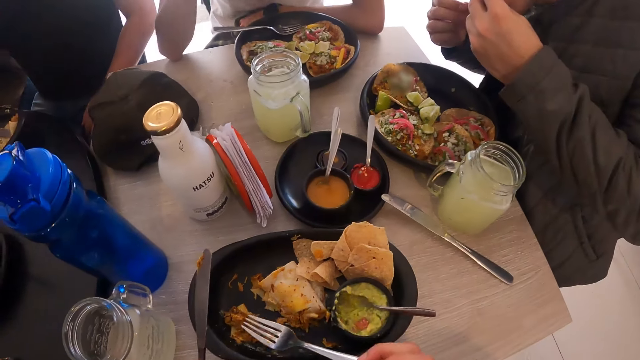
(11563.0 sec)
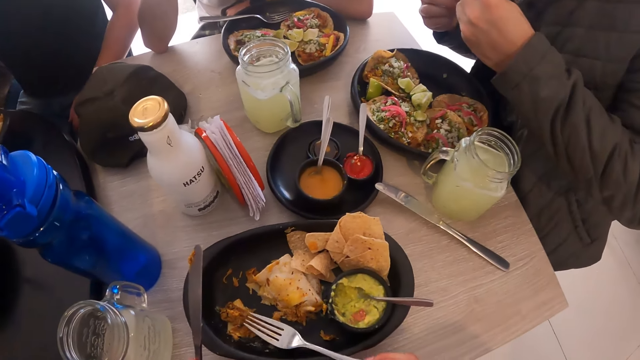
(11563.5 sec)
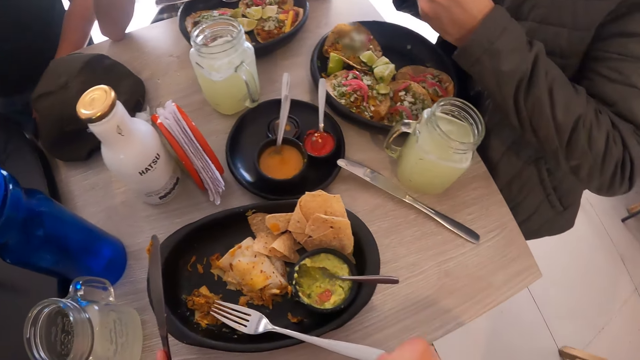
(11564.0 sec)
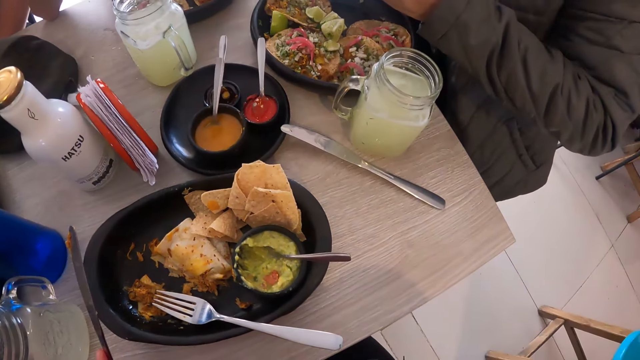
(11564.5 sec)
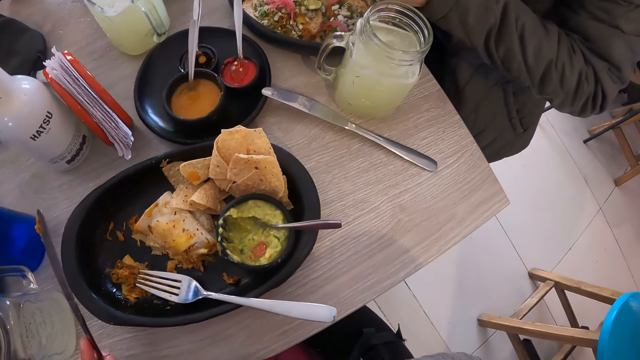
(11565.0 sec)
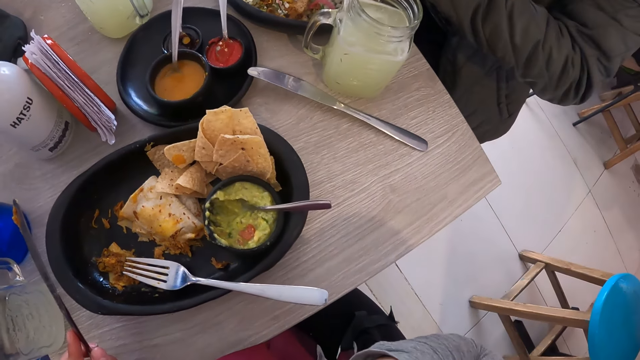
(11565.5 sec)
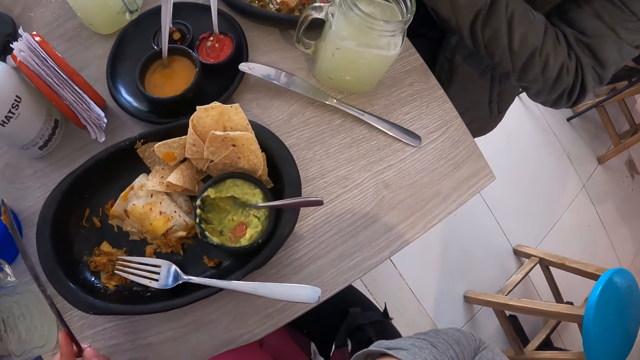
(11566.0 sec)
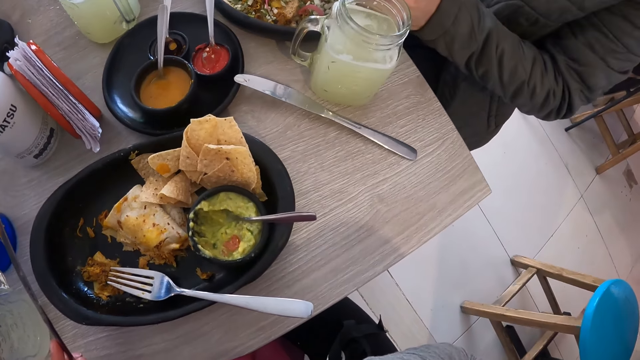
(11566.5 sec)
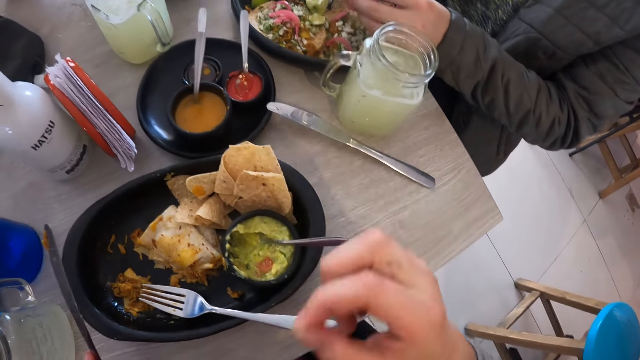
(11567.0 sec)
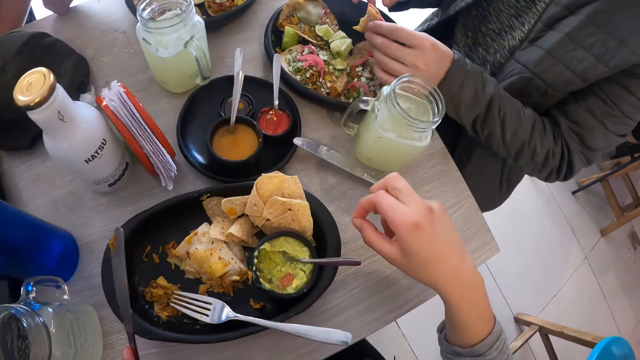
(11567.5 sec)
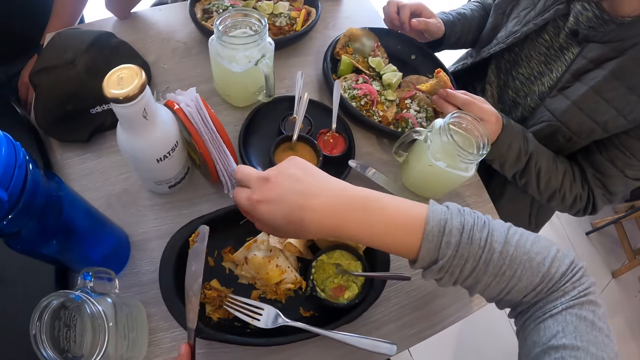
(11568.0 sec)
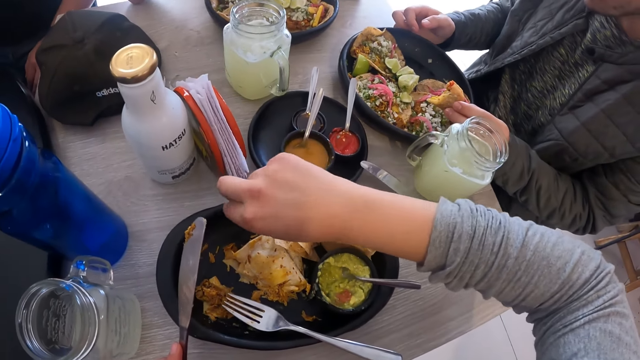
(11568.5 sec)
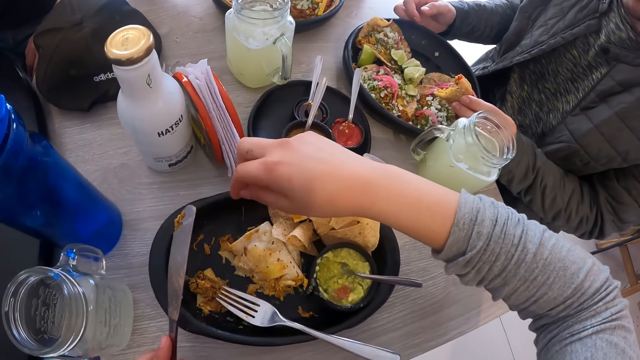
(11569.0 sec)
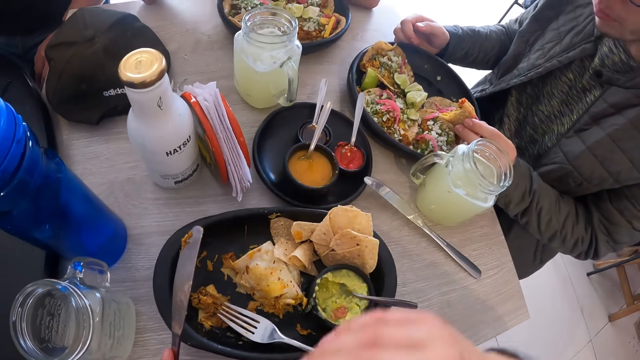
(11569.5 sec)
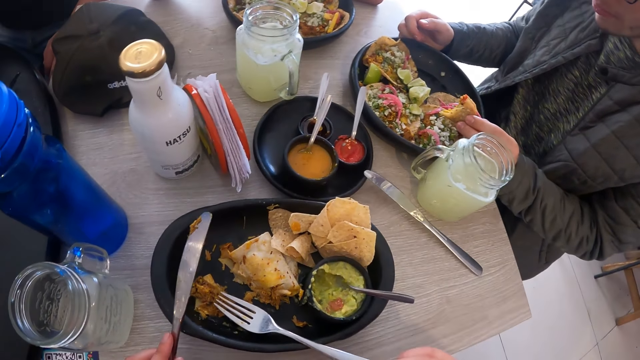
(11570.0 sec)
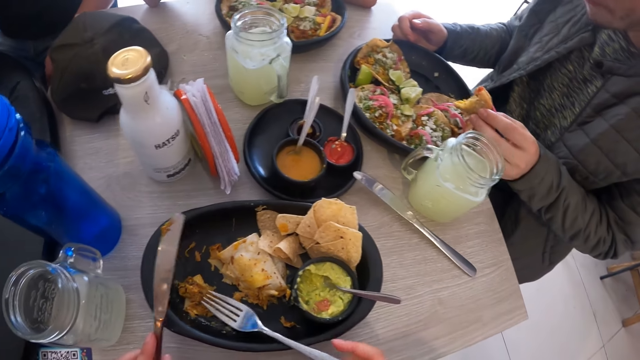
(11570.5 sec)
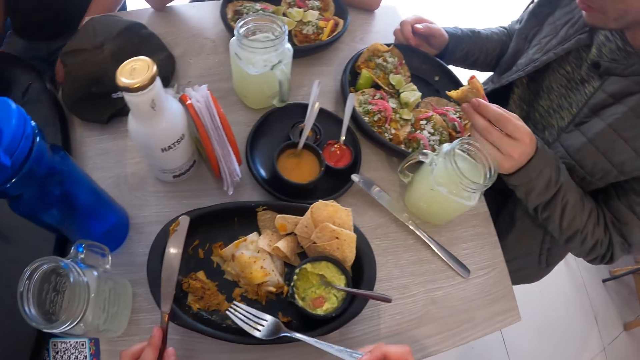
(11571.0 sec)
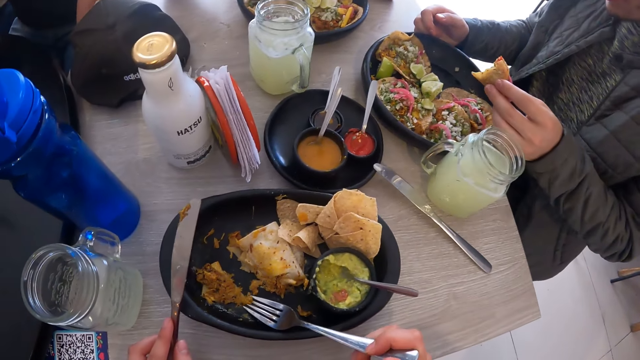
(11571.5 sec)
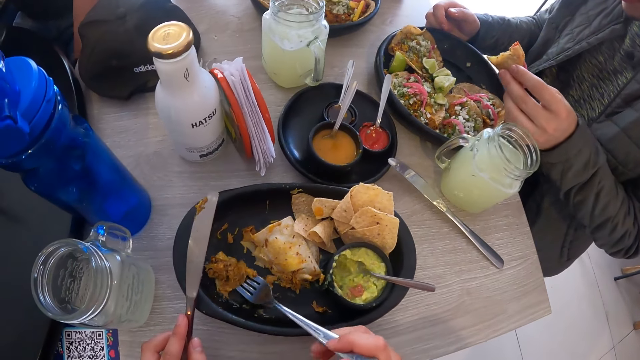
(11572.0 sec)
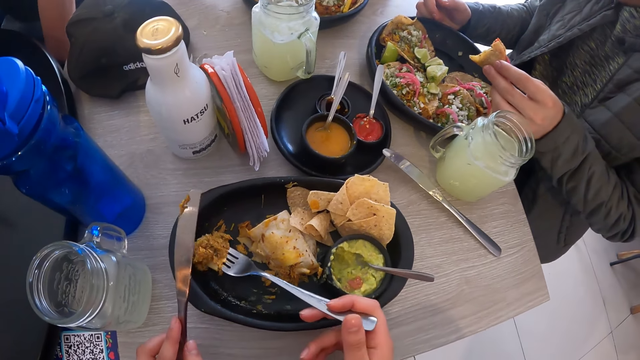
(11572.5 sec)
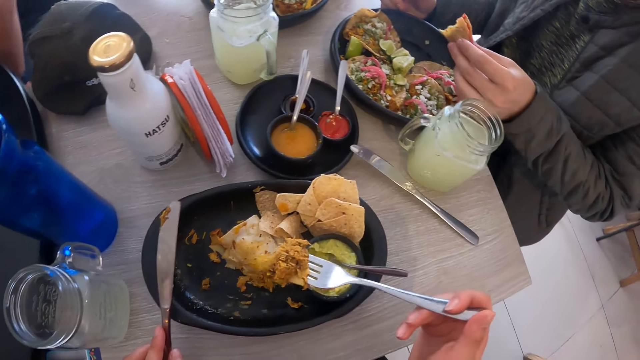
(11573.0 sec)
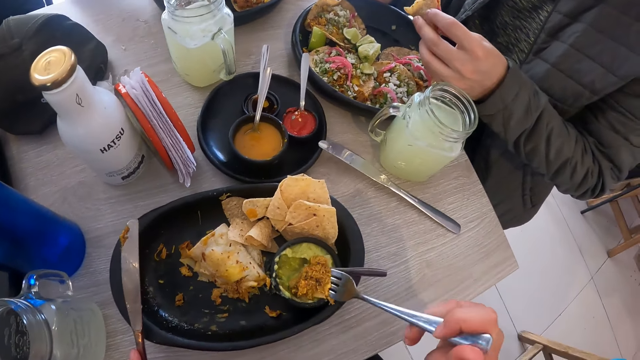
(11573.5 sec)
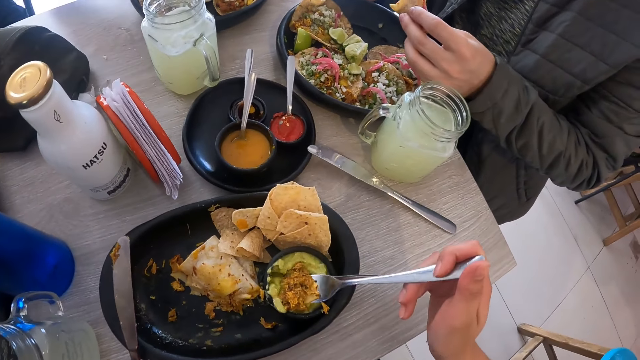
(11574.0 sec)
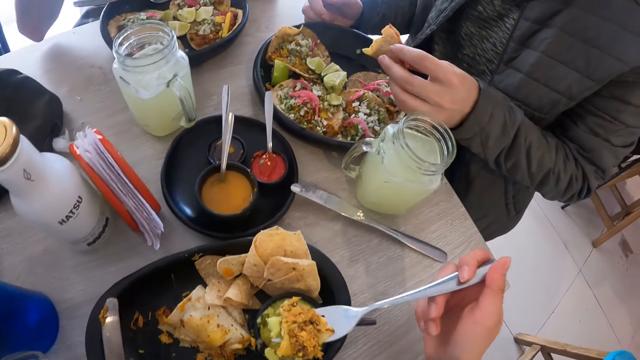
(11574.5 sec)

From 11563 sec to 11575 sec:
The camera wearer drops the fork in his right hand on the plate. A man holds the taco with his left hand. The camera wearer drops a bone in his right hand on the plate. He picks the fork from the plate with his right hand. He picks the pancake from the plate with the fork in his right hand. He takes some sauce from the cup with the fork in his right hand.

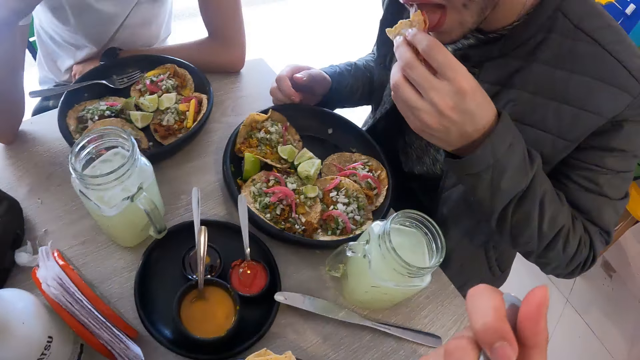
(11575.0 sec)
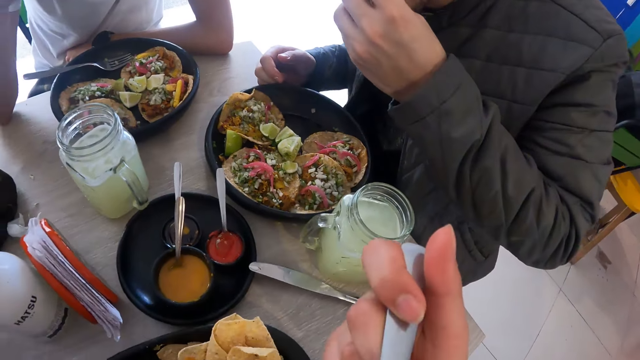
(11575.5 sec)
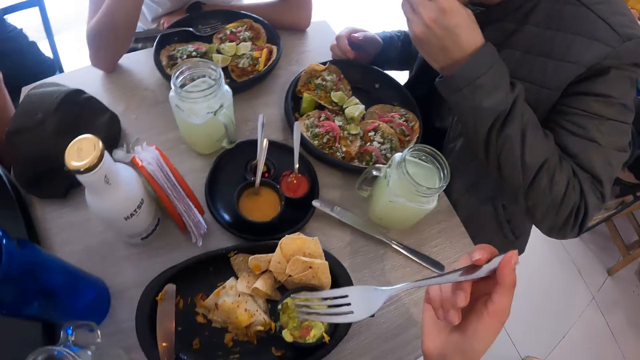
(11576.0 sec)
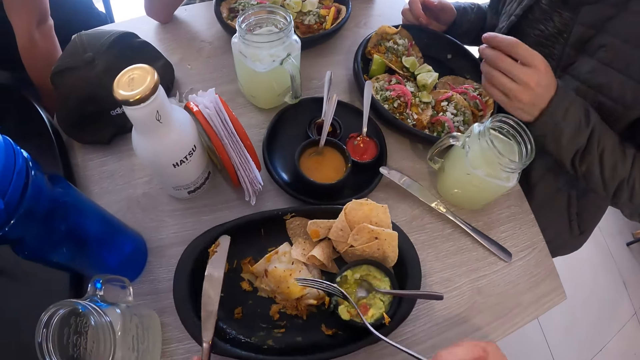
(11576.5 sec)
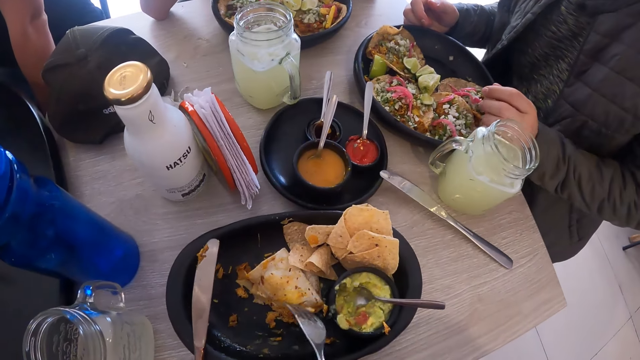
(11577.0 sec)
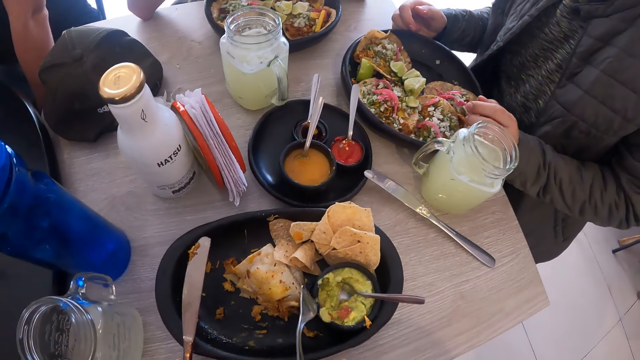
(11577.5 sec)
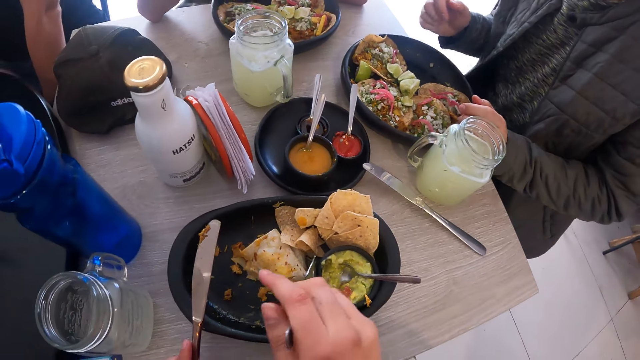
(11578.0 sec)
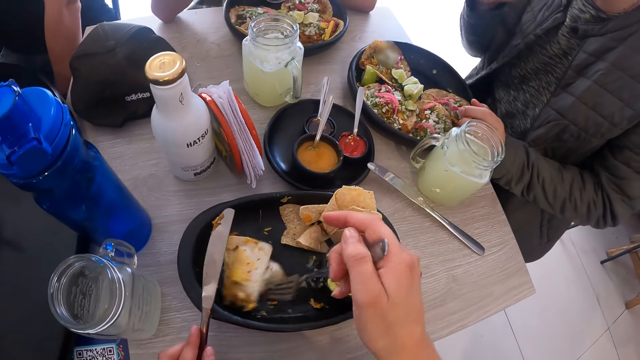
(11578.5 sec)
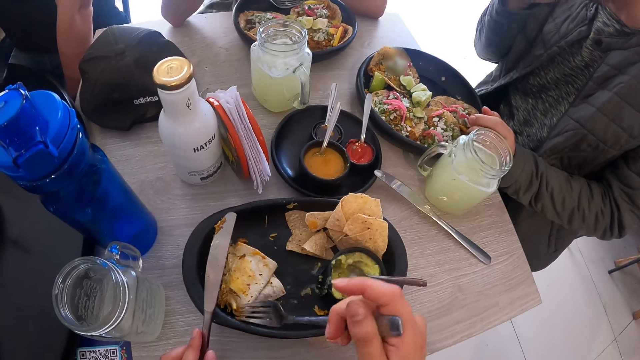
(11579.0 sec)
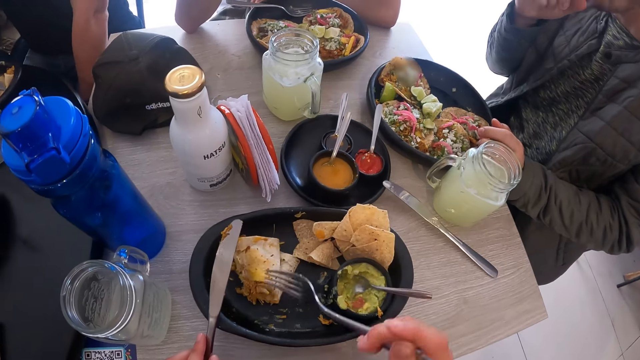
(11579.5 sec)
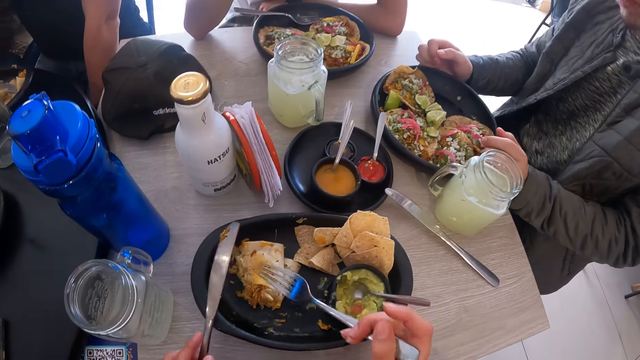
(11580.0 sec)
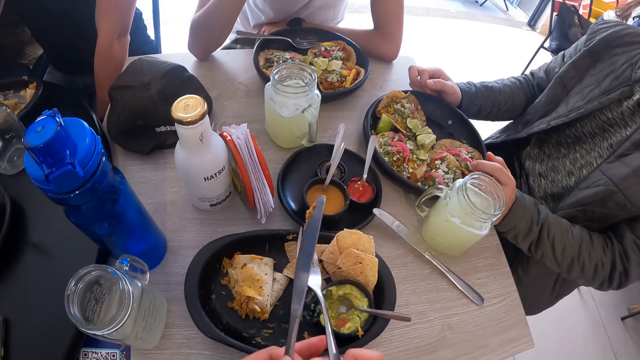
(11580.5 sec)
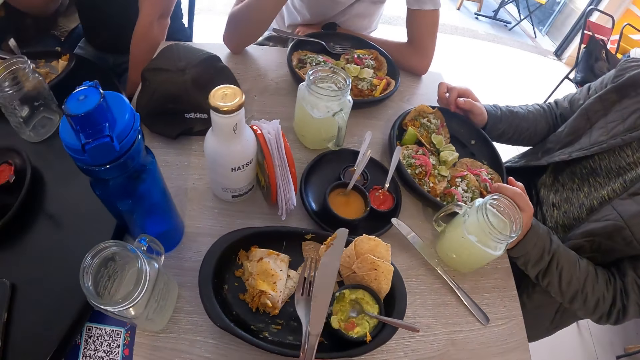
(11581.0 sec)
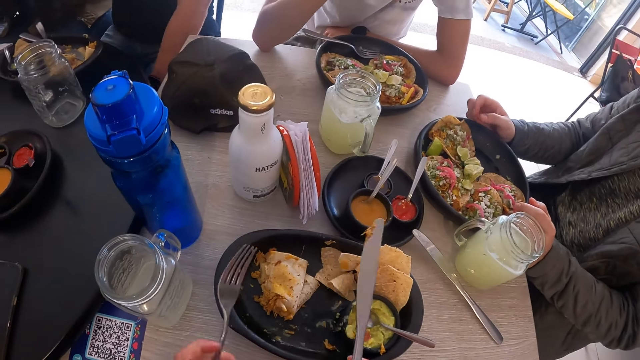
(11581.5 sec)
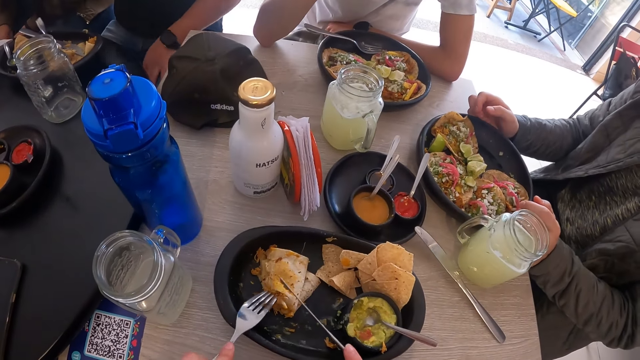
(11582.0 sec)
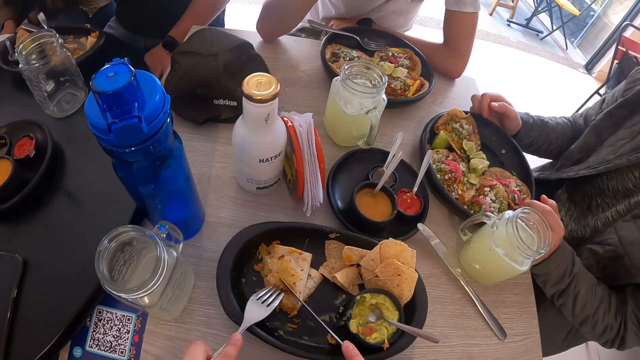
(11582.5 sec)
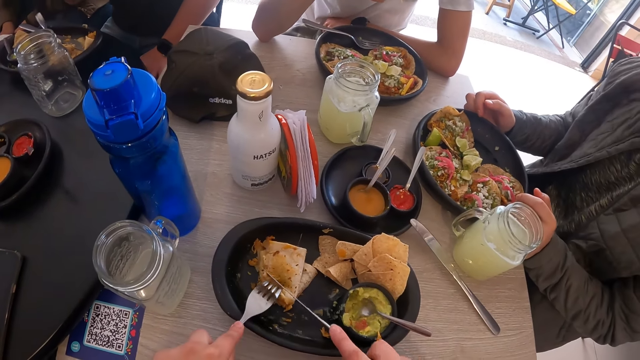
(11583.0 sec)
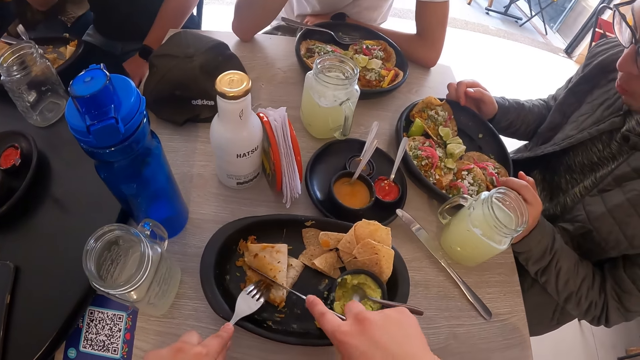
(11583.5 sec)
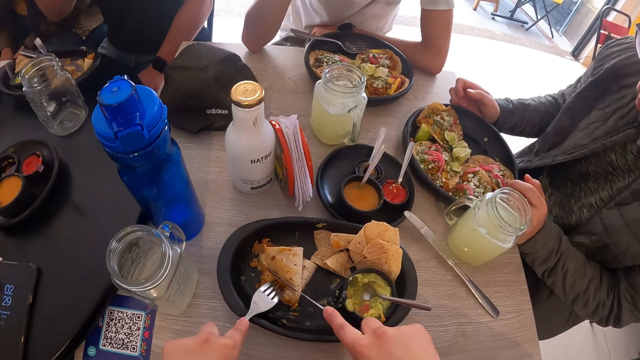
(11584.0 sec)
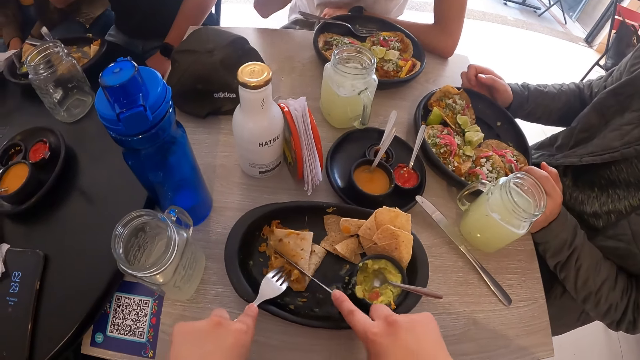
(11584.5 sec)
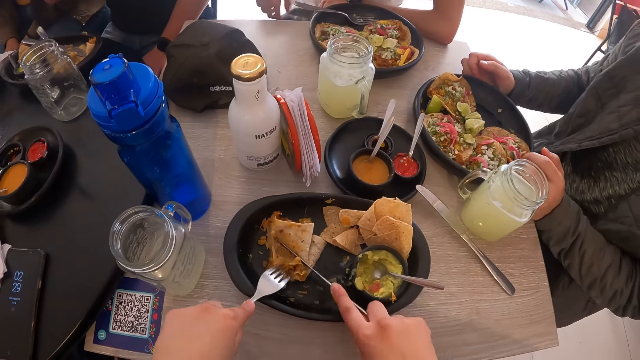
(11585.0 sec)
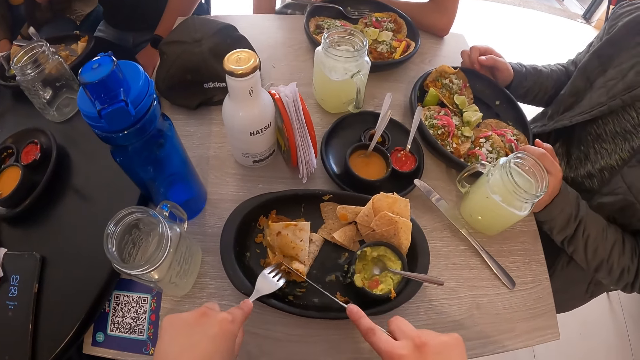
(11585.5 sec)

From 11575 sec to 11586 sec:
The camera wearer eats the sauce and the pancake on the fork in his right hand. The man eats the taco in his left hand. The camera wearer moves the pancake on the plate with the fork in his right hand. He passes the fork from his right hand to his left hand. He passes the knife from his left hand to his right hand. He touches food on the plate. He cuts the pancake with the fork and the knife in his hands.
